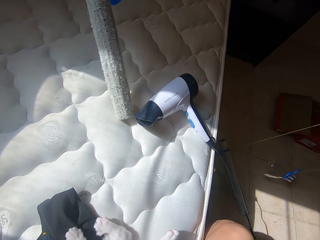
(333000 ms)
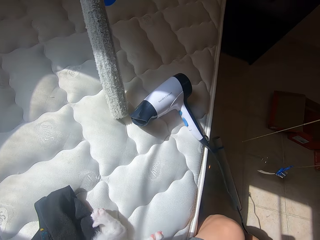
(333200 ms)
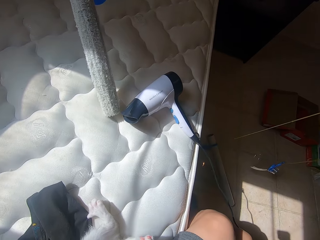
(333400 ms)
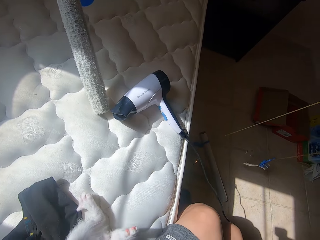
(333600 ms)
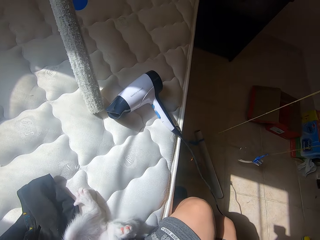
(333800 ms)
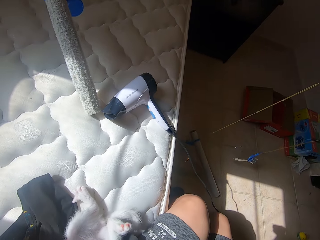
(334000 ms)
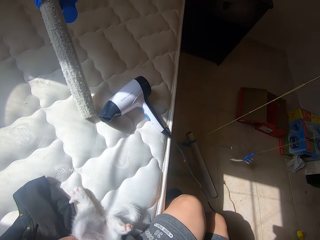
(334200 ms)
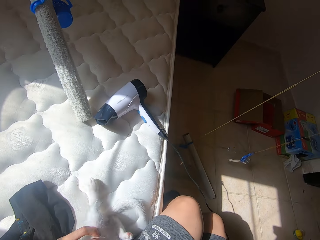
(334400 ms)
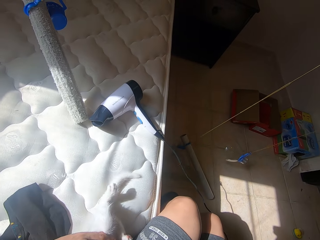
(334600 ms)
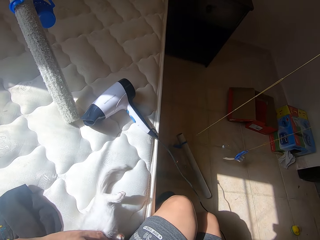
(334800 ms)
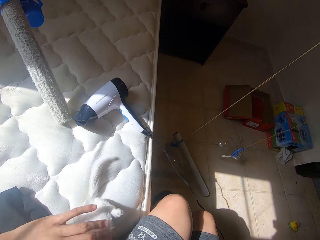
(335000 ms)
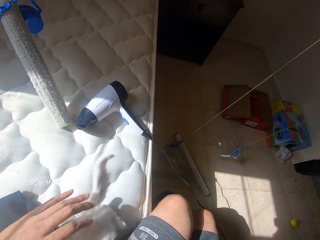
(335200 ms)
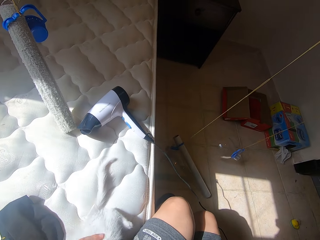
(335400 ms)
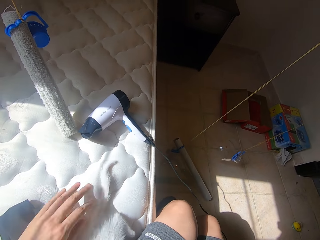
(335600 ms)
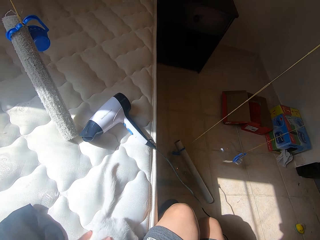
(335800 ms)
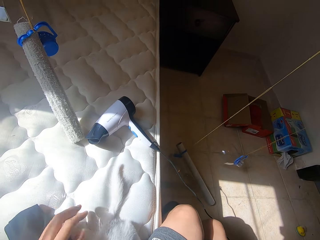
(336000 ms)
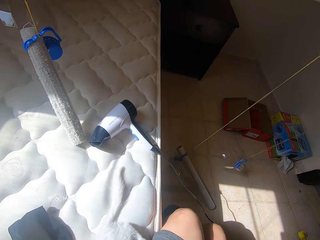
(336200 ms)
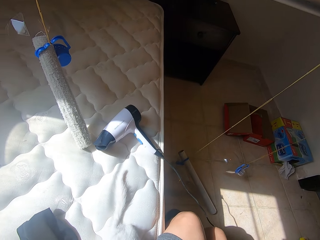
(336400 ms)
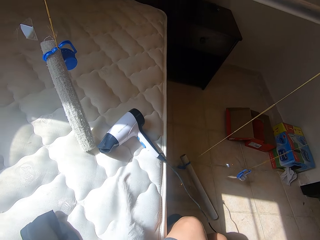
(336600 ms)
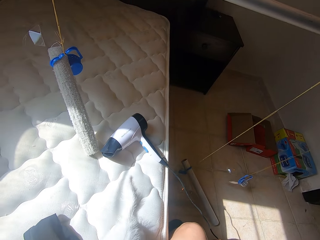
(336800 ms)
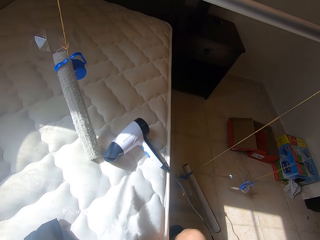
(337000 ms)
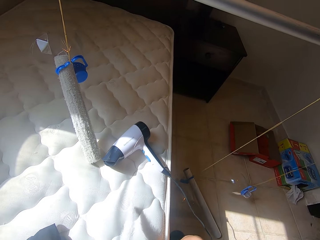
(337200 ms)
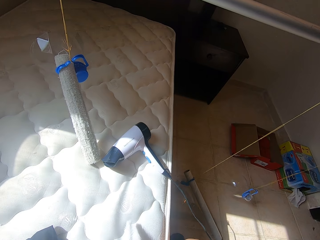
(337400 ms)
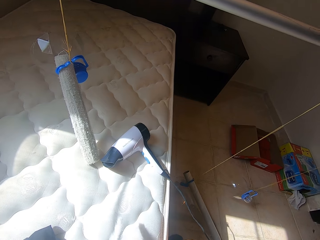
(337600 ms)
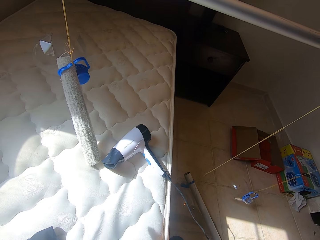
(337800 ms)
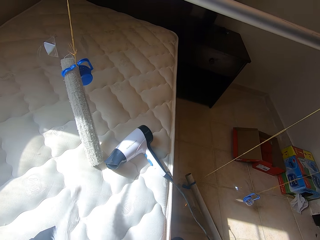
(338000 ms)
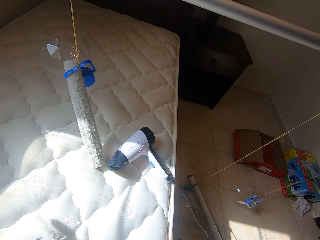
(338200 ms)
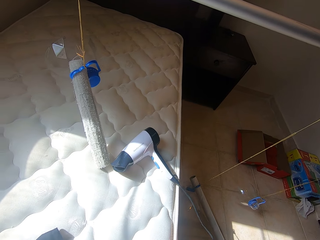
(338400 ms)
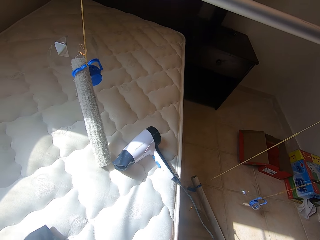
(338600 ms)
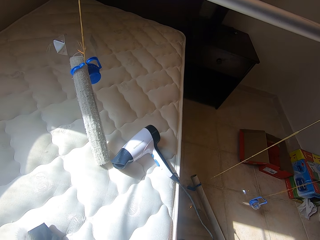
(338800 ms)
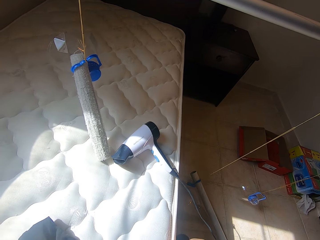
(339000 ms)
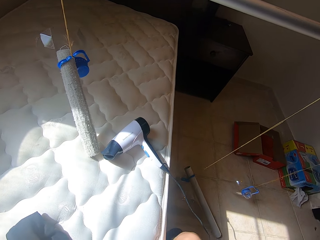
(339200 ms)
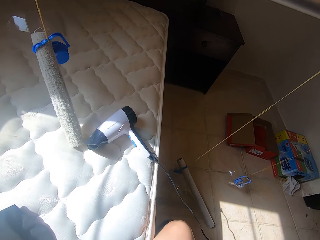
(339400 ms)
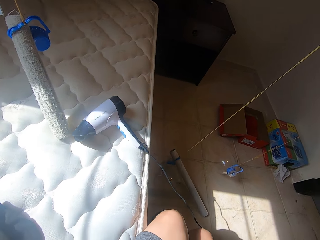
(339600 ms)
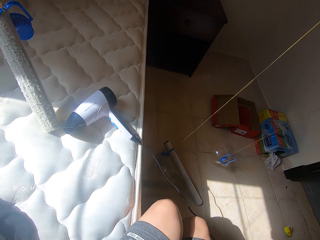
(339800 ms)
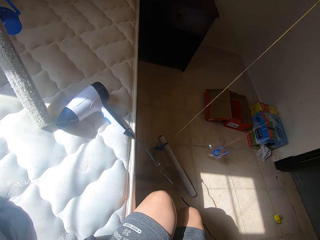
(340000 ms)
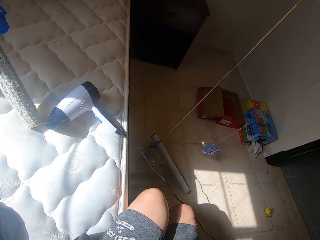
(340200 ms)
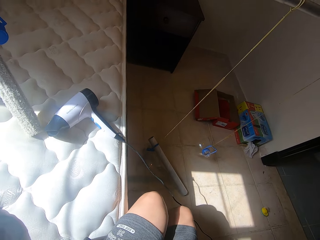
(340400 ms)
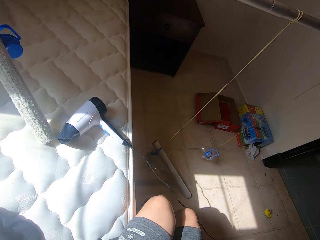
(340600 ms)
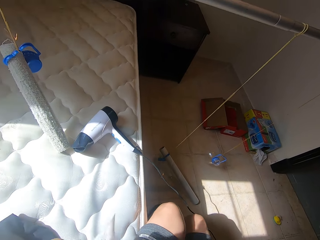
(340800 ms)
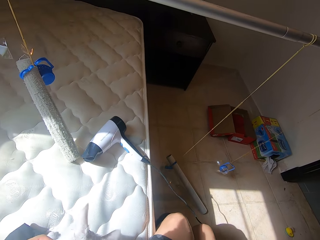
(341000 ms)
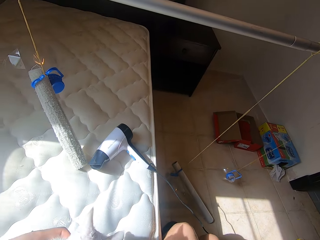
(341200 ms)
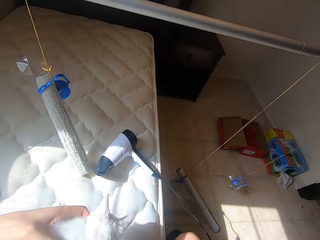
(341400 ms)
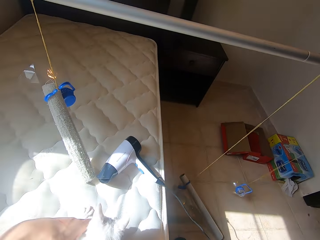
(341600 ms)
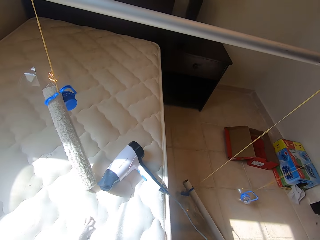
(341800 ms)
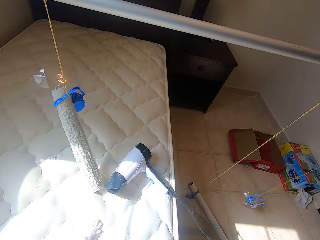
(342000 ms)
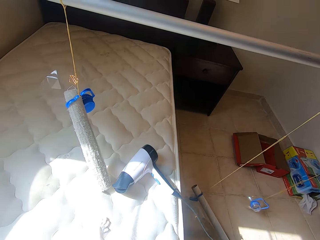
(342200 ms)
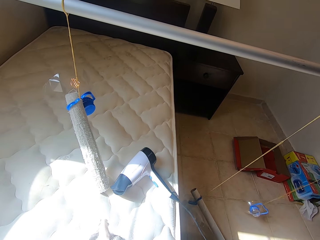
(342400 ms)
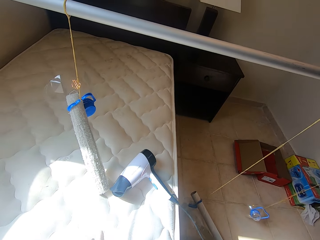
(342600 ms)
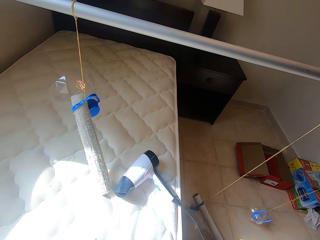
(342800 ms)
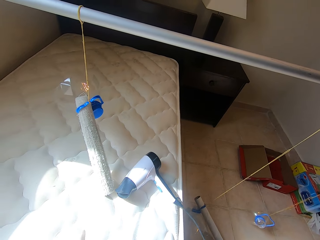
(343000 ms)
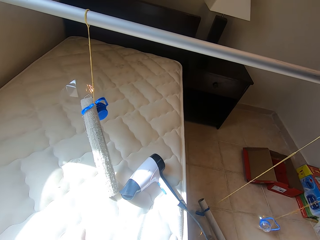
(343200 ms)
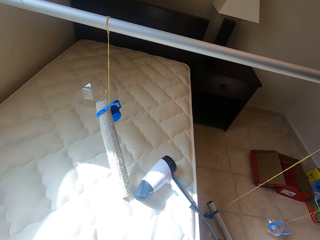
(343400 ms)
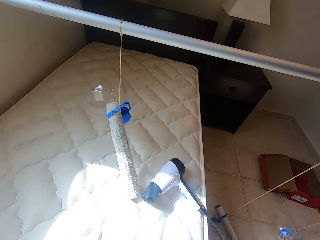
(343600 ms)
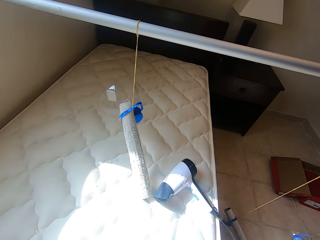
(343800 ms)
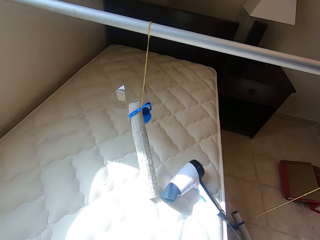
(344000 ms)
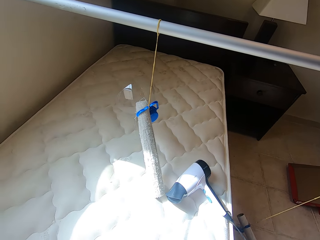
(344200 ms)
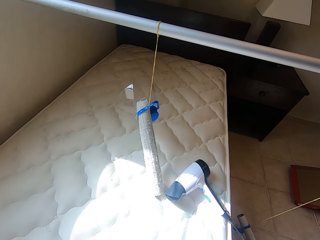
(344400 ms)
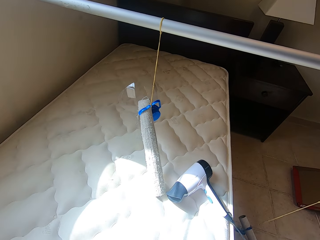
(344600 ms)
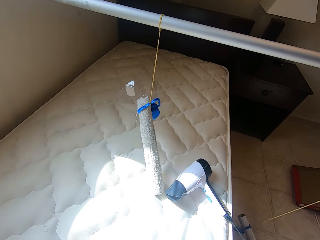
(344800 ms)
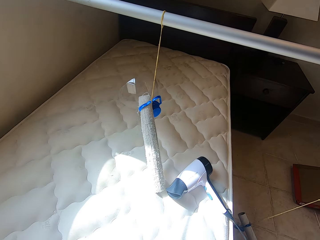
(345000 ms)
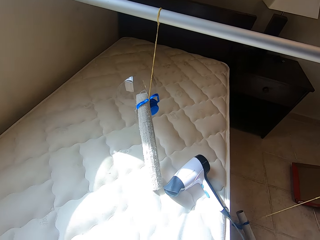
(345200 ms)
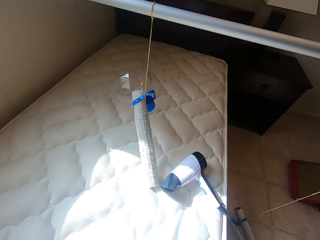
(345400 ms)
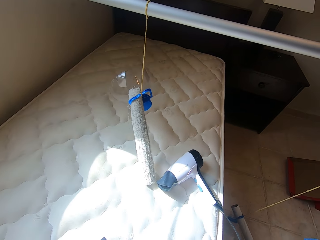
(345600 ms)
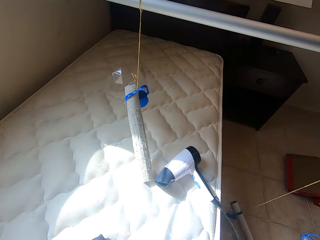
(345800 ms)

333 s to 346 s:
The camera wearer rubs the cat with his left hand. He moves the cat. He rubs the cat again. He moves the cat towards the blow-dryer.

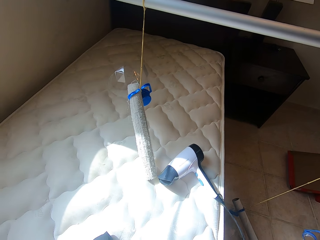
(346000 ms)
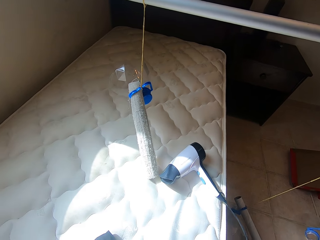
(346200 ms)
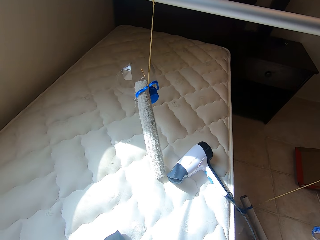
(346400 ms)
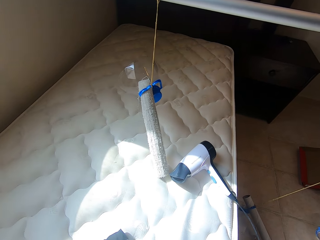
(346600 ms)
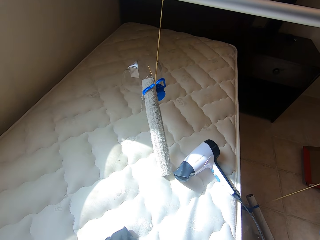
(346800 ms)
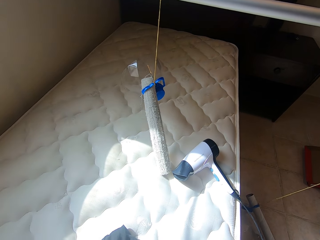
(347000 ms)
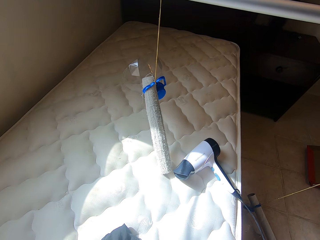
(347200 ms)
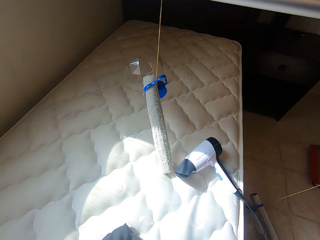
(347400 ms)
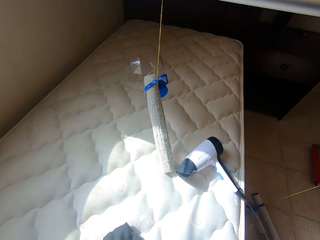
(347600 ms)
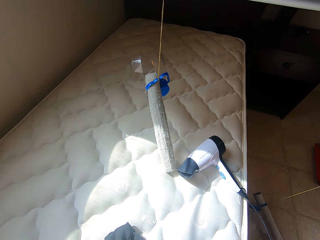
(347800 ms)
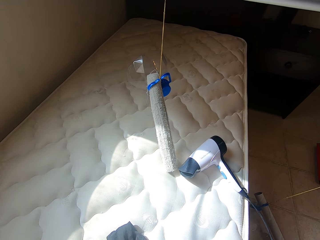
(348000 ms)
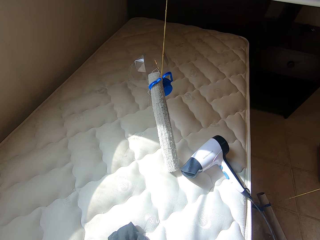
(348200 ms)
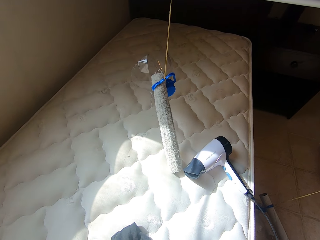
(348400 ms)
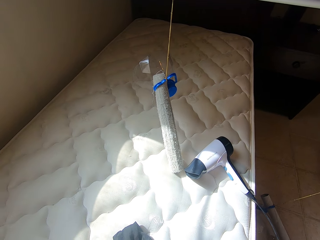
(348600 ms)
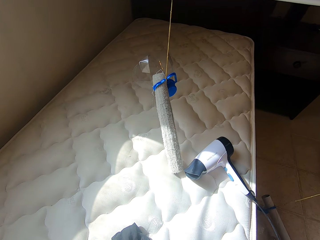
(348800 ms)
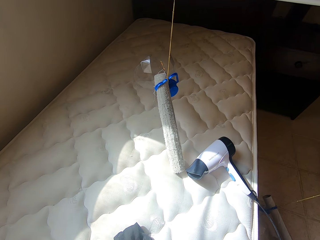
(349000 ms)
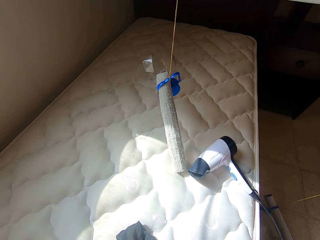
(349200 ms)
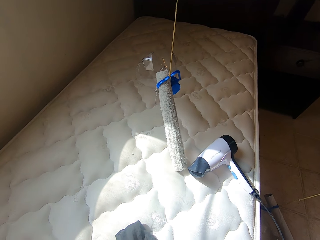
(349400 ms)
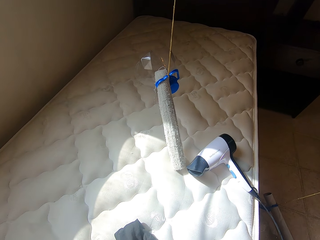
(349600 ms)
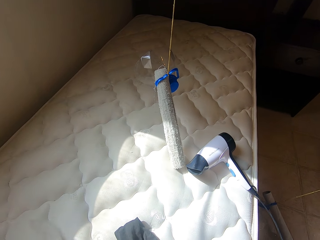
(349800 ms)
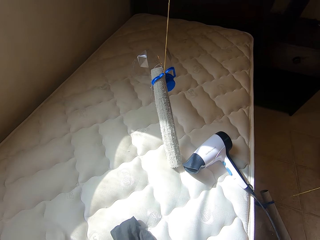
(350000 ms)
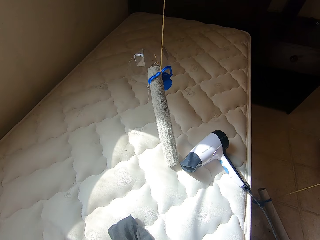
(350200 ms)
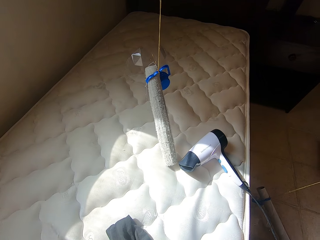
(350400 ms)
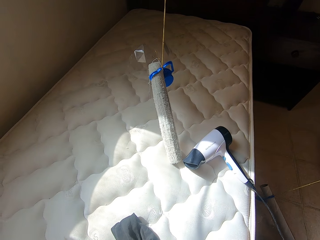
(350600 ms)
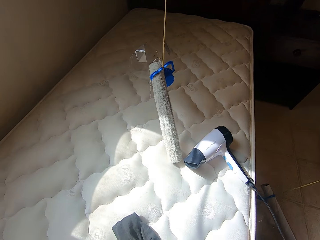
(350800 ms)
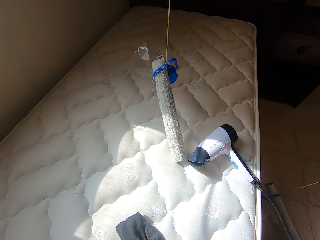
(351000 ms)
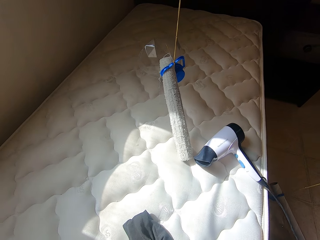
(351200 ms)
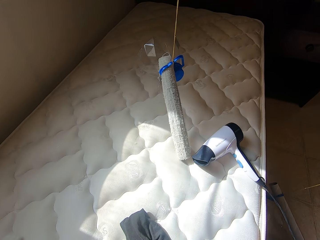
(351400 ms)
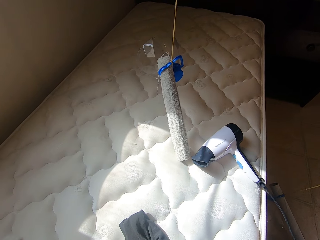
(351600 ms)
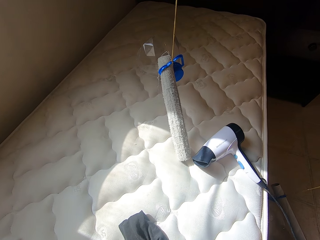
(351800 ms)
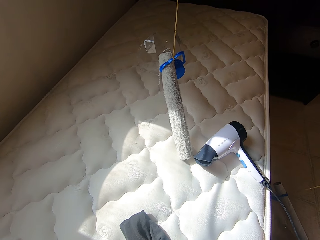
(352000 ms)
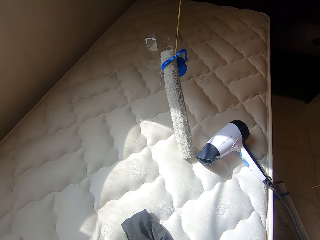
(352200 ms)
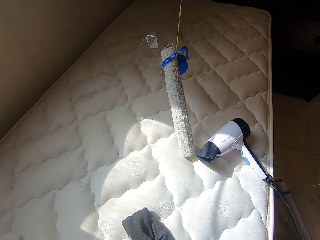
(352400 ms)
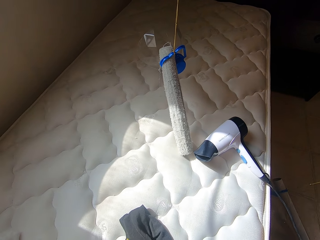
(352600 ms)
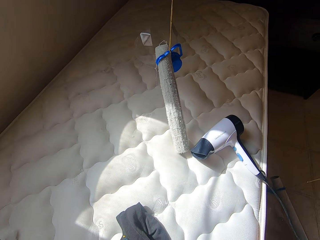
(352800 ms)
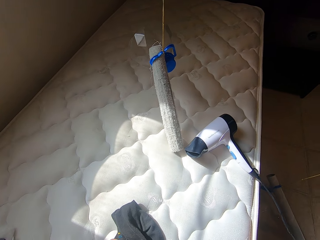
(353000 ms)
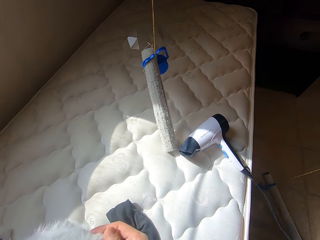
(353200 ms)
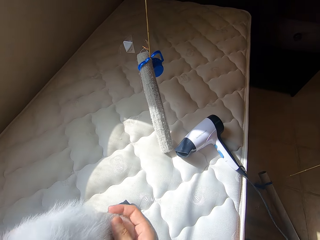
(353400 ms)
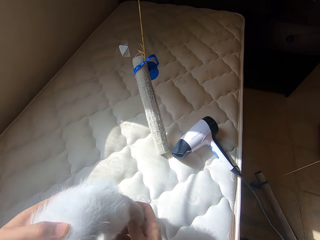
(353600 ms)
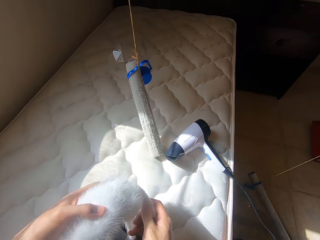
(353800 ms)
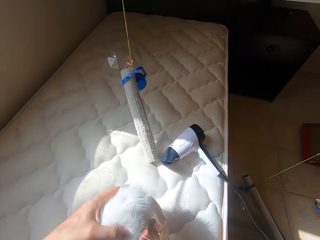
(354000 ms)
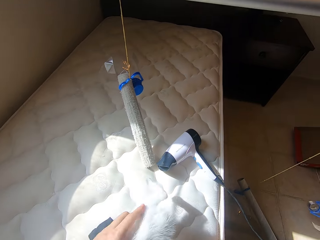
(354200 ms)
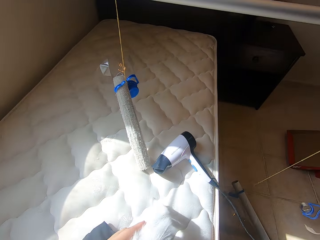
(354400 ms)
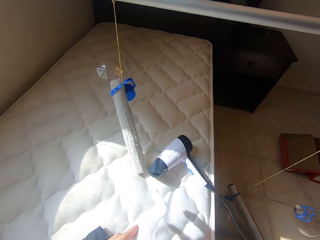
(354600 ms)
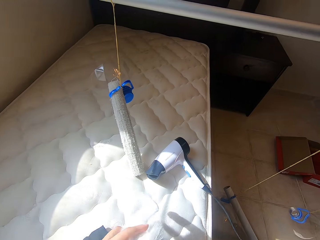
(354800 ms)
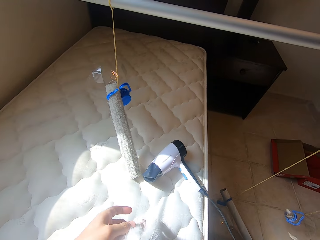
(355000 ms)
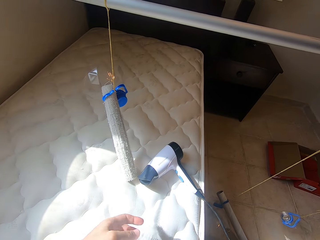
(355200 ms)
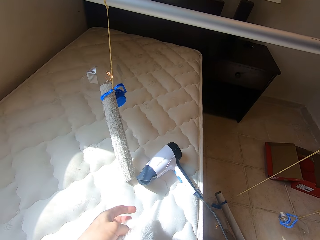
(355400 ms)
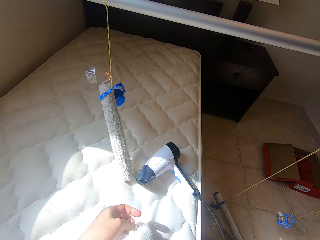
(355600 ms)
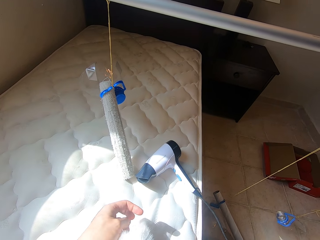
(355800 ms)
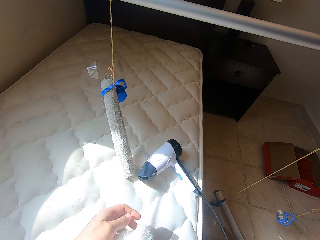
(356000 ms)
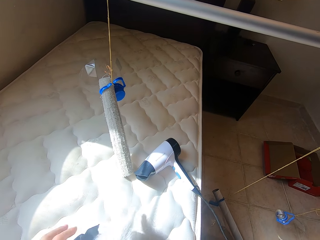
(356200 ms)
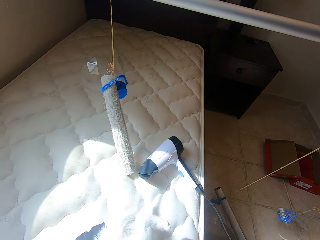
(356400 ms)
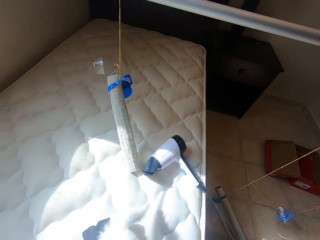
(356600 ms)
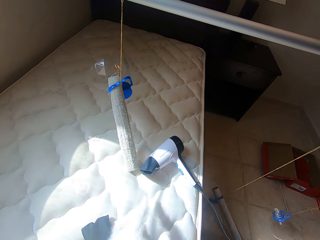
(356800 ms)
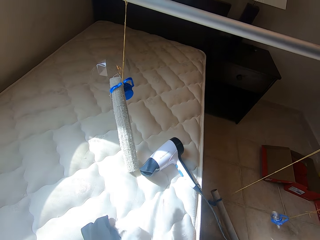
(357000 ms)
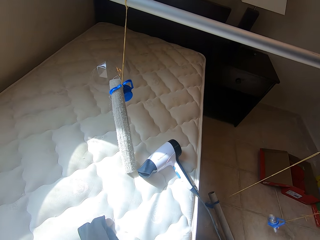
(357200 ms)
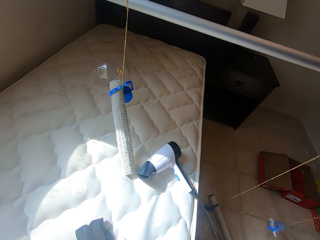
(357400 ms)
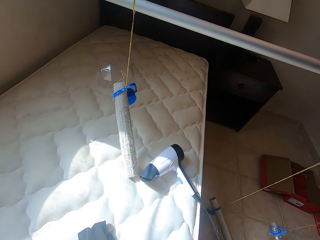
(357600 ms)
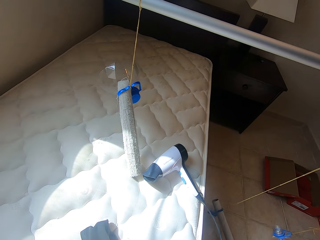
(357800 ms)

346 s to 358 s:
The camera wearer interacts with the cat. They lift the cat, move the cat towards the blow-dryer, touch the cat, and remove their hand from the cat.
